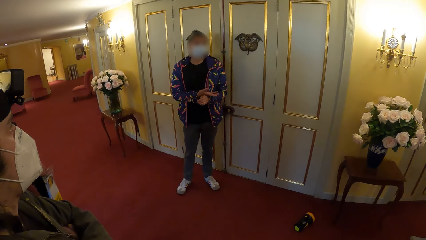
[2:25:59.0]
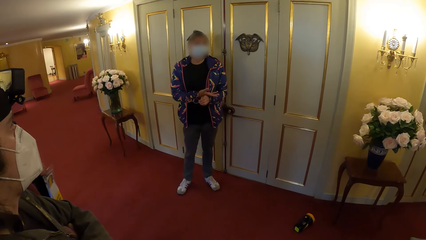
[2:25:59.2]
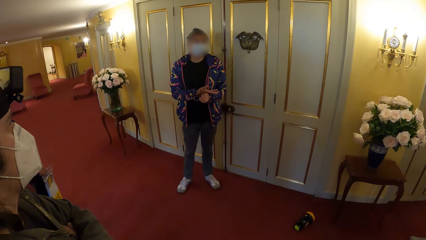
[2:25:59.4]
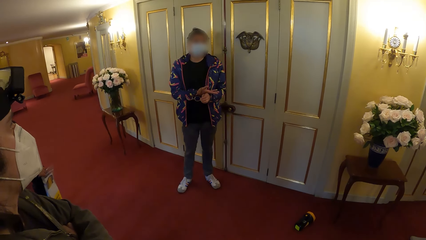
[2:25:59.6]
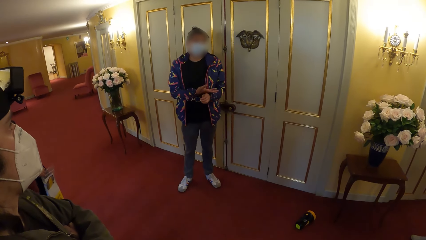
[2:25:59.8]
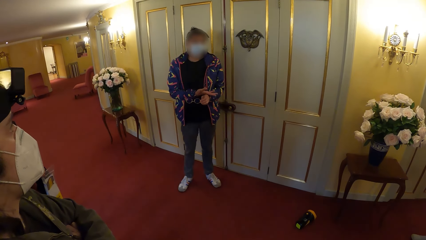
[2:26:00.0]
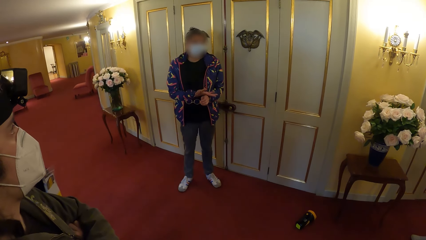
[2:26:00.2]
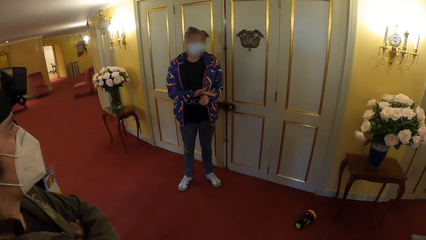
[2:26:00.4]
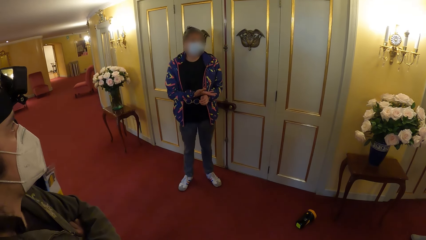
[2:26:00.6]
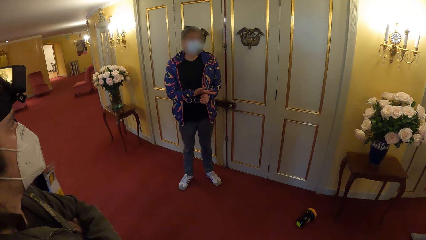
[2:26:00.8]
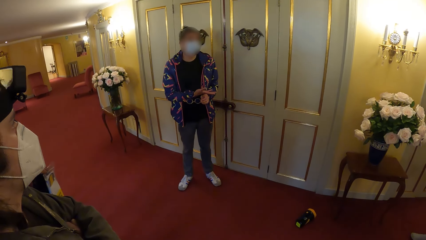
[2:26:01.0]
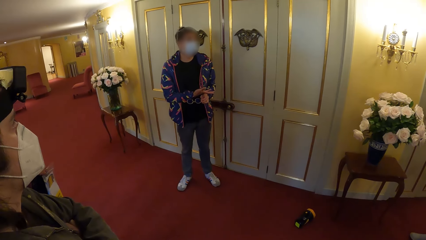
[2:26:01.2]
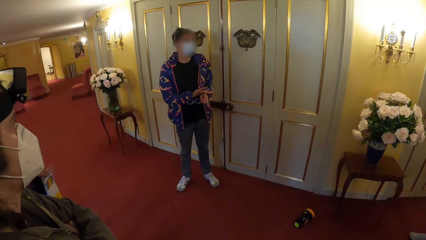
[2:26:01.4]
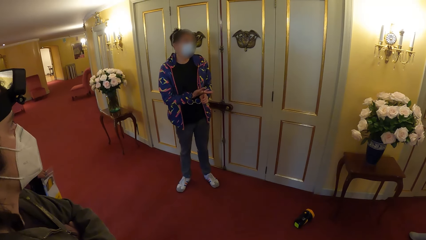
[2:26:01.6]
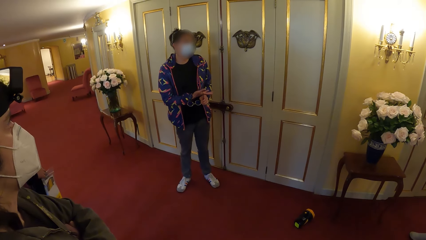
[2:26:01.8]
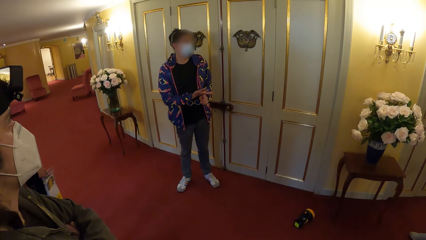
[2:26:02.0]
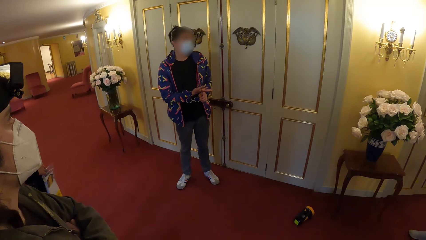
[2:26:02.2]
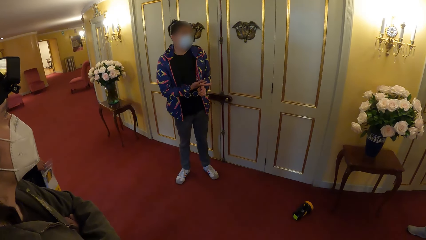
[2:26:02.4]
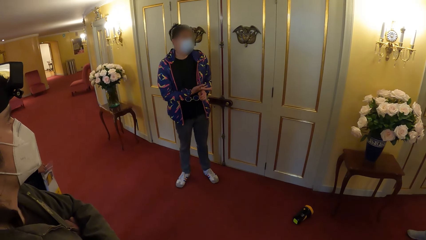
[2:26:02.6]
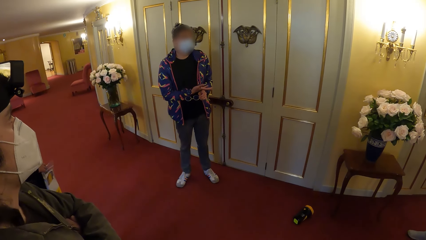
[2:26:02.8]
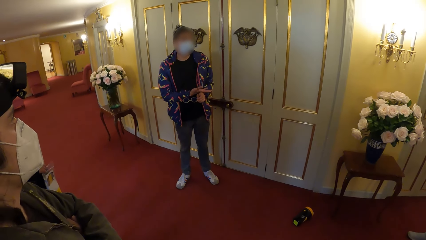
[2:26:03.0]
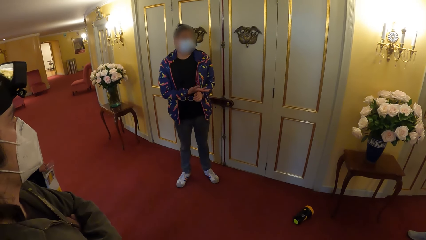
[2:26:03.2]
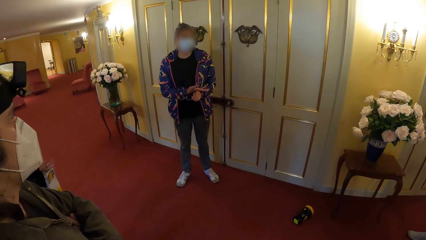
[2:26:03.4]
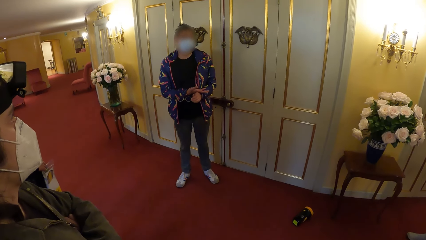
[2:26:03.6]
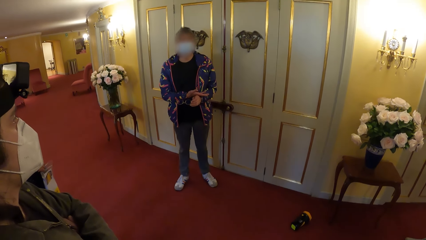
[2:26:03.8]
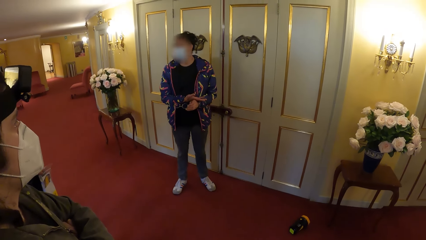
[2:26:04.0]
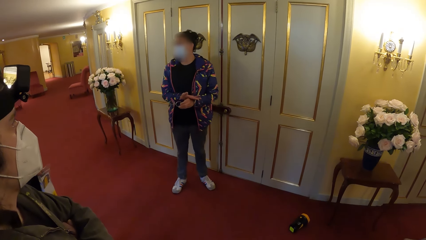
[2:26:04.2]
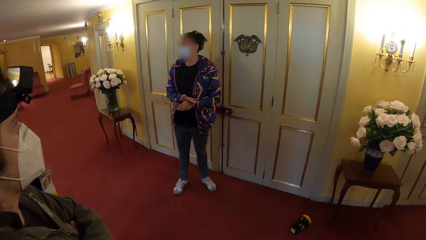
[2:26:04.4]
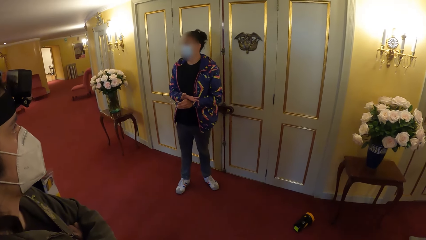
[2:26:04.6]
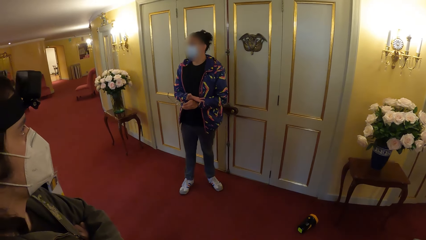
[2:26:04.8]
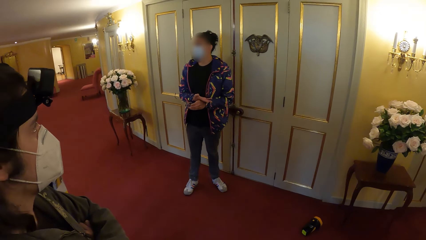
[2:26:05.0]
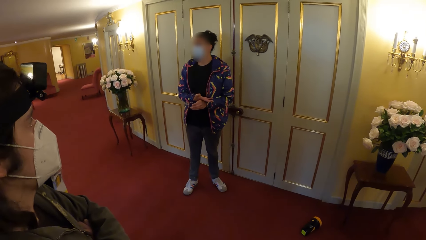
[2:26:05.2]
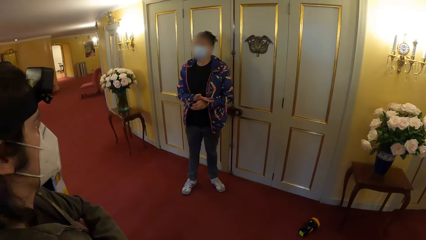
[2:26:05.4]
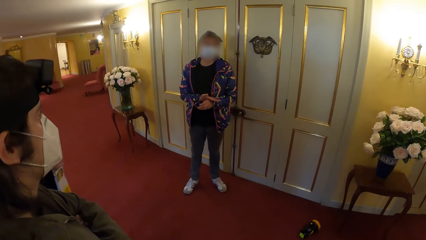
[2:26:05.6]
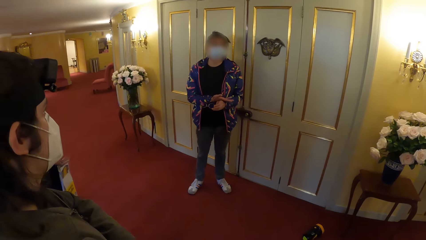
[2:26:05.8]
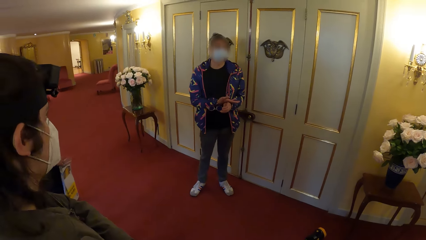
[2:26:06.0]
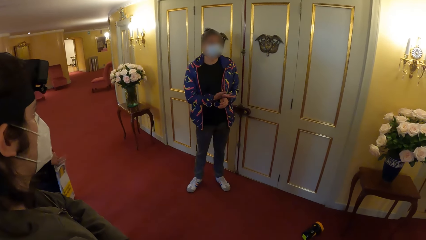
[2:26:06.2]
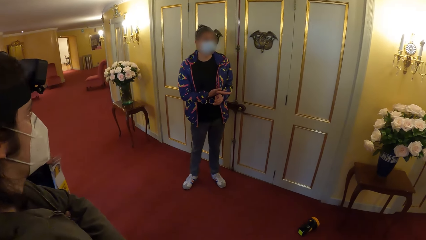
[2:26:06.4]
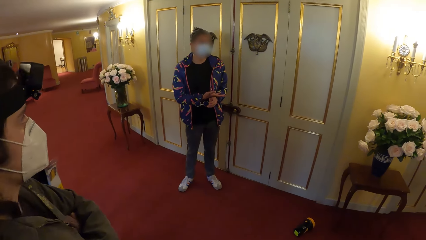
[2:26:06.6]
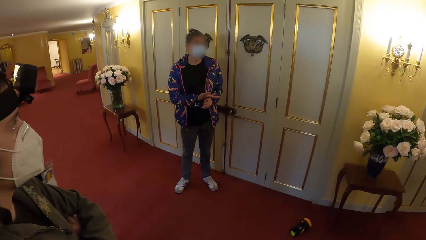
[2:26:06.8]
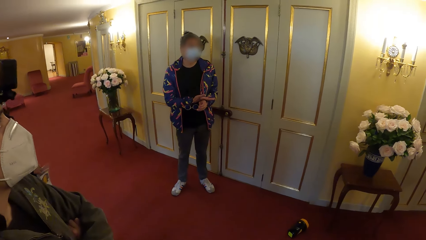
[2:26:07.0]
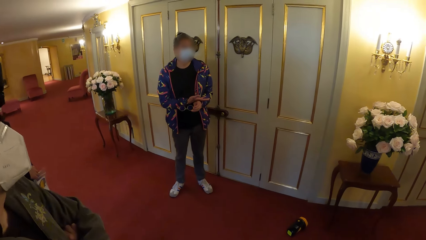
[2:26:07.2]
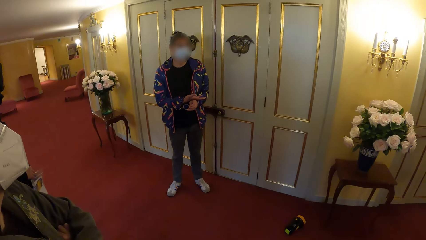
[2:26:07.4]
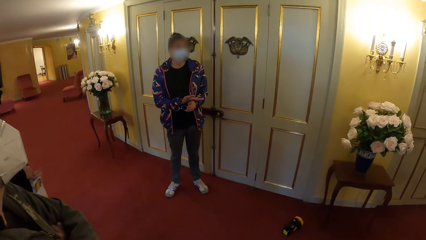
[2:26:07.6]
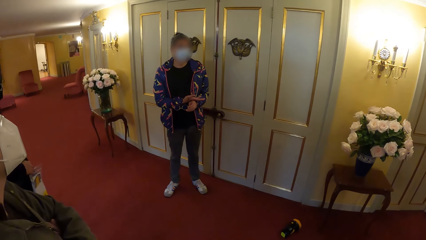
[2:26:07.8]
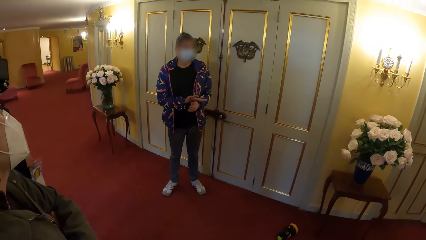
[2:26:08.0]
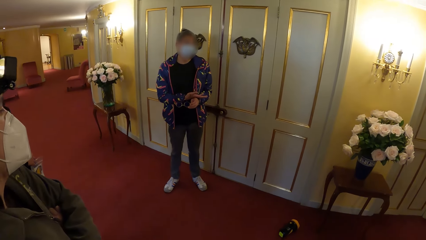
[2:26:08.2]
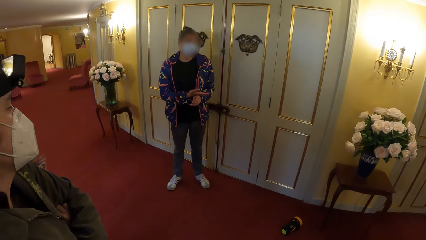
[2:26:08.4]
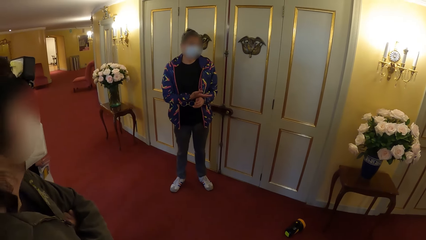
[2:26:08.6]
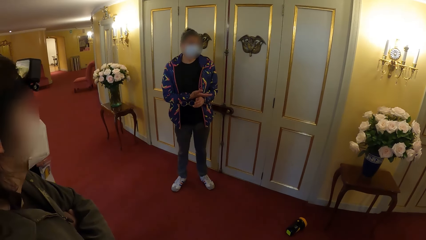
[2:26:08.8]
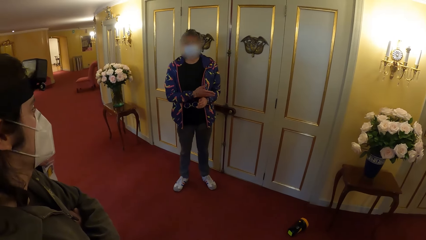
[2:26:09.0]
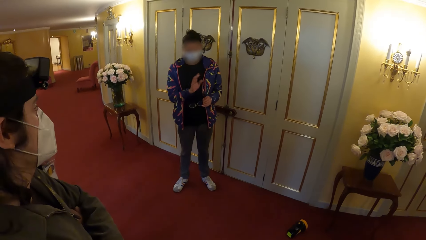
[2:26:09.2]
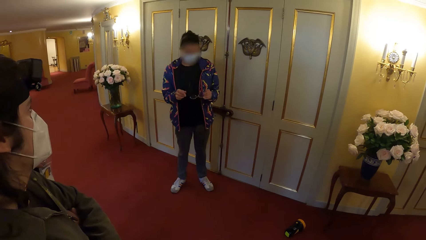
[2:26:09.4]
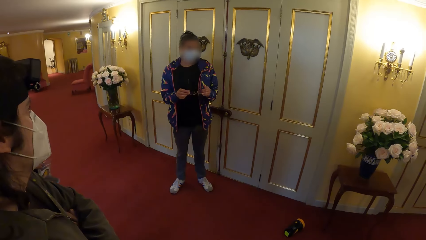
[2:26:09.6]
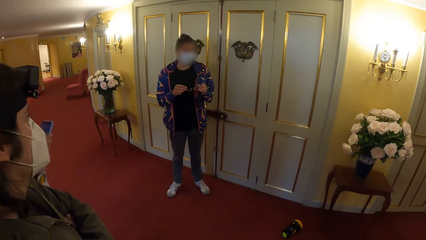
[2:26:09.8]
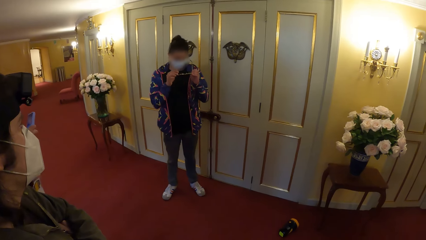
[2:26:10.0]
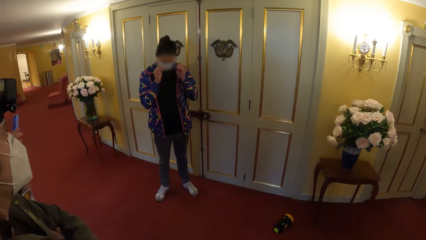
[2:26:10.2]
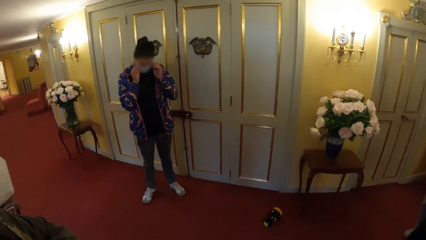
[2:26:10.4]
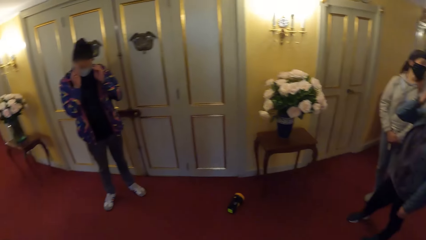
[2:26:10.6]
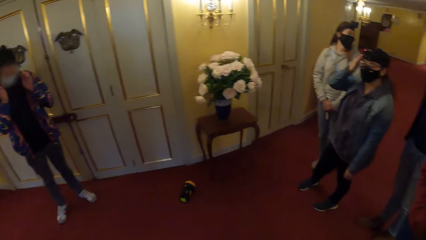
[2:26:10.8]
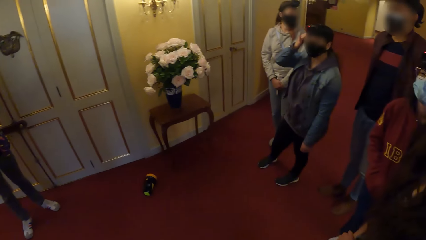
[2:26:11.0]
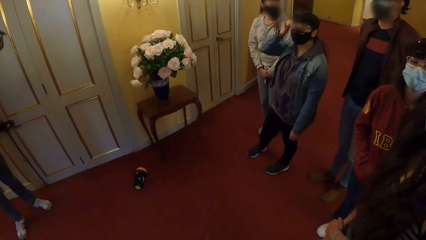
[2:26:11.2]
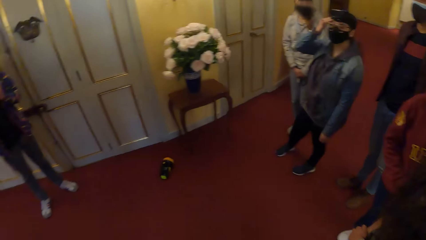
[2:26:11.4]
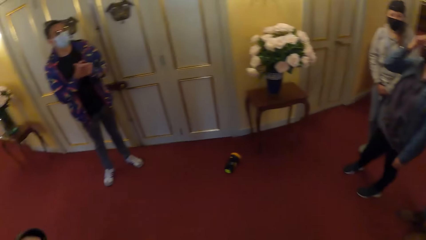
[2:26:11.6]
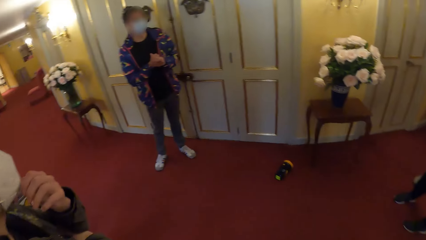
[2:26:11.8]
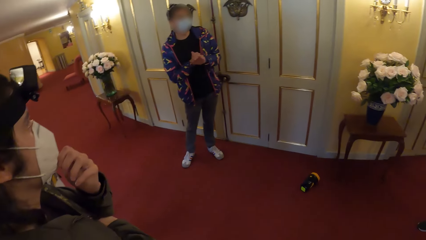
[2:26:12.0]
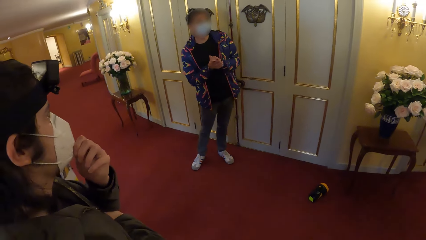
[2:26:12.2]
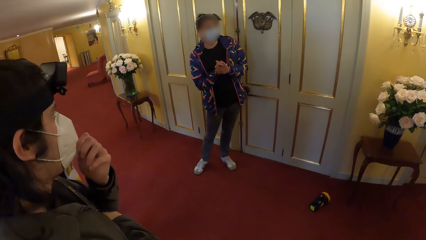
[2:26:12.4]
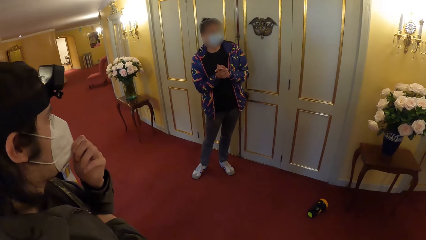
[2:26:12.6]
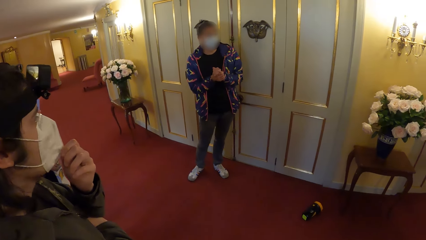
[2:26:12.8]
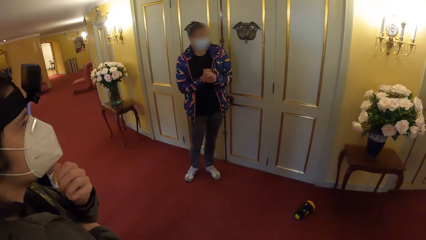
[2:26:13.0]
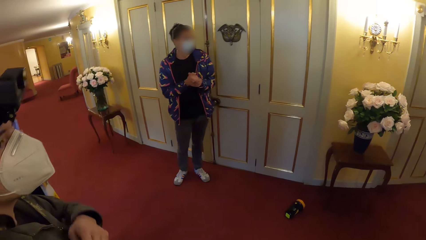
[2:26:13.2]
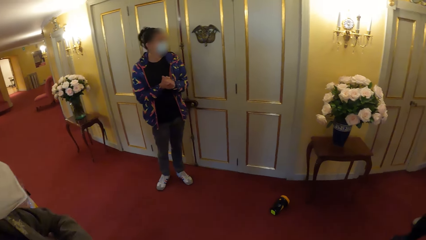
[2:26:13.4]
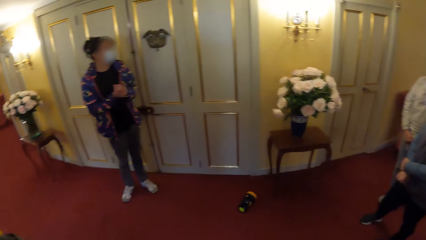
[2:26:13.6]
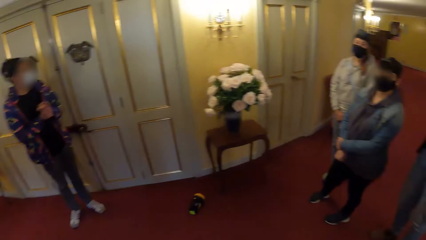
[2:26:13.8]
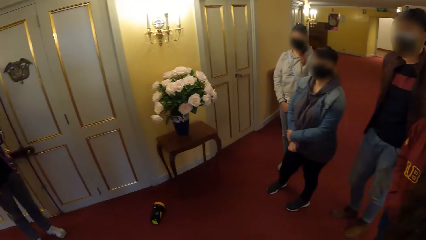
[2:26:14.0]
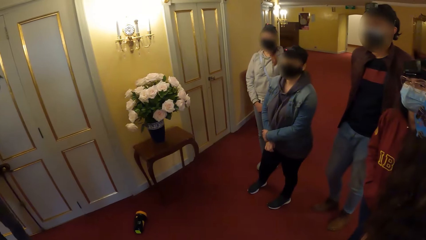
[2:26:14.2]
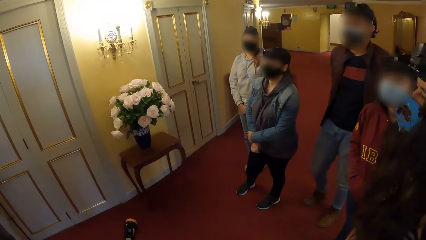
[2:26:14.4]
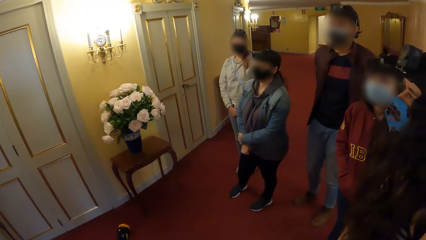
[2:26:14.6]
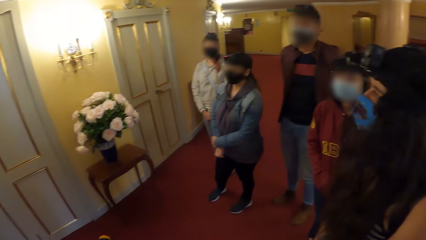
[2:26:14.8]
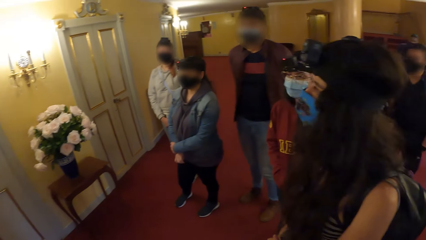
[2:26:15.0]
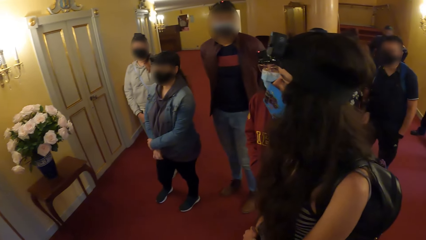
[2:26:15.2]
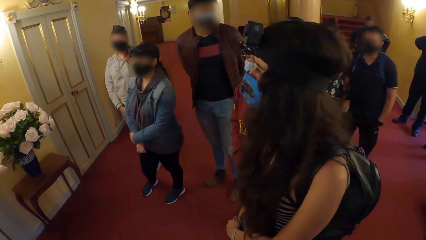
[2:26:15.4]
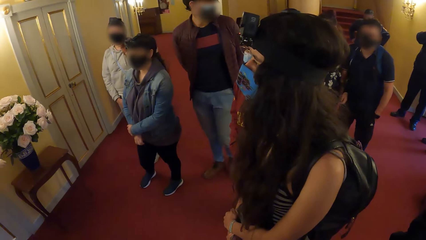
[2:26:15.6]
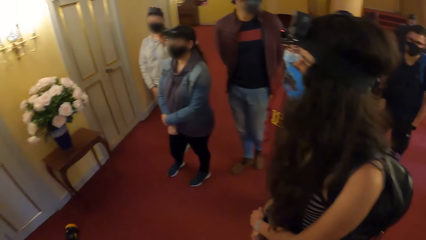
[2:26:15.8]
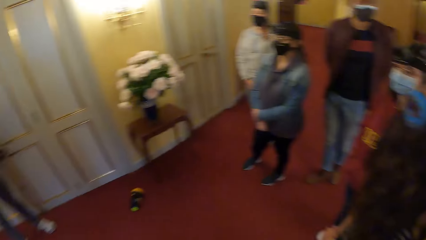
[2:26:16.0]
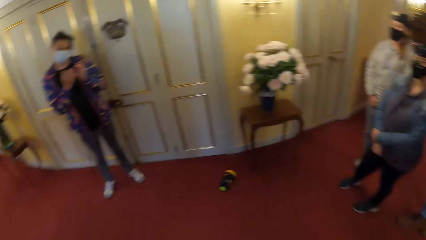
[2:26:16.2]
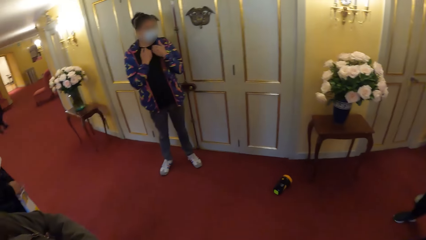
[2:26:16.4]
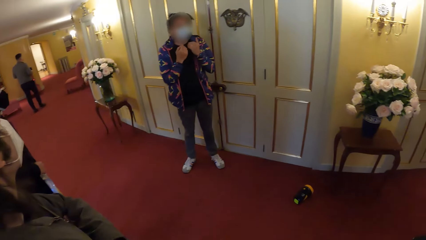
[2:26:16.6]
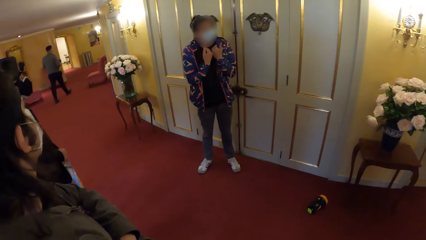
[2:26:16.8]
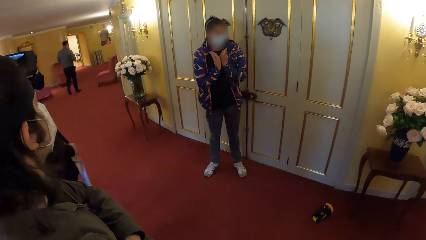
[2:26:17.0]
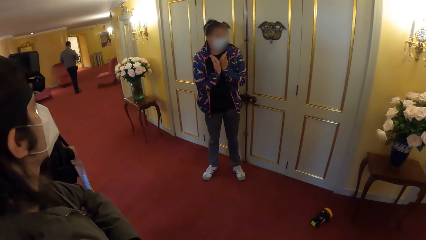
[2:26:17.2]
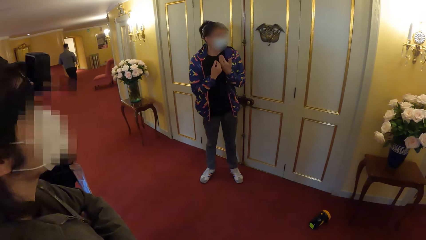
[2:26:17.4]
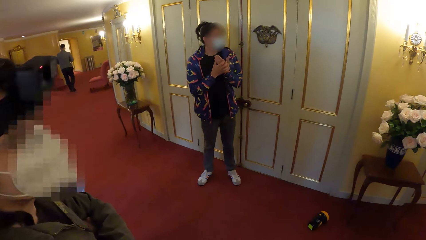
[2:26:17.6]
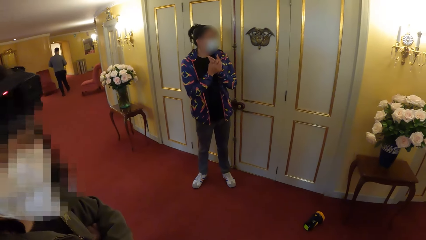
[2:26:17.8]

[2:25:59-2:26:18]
A man holds a phone with his right hand. Another man wears the glasses with both hands. A third man adjusts his nose mask with his left hand. The camera wearer turns around the building.
